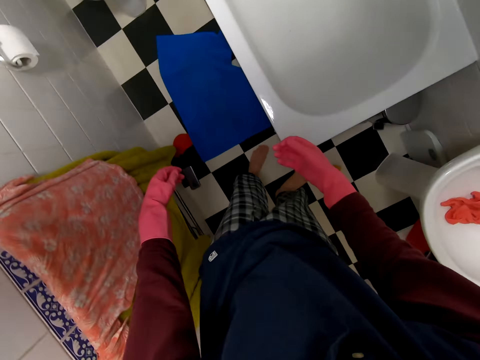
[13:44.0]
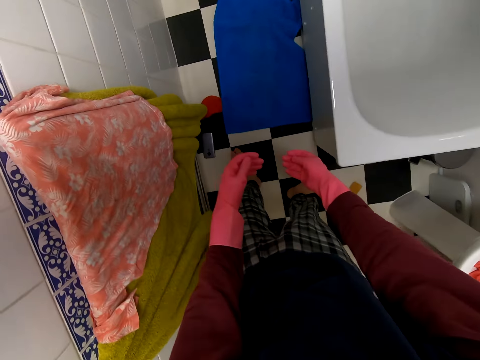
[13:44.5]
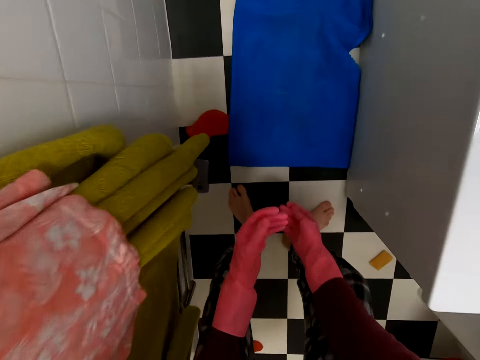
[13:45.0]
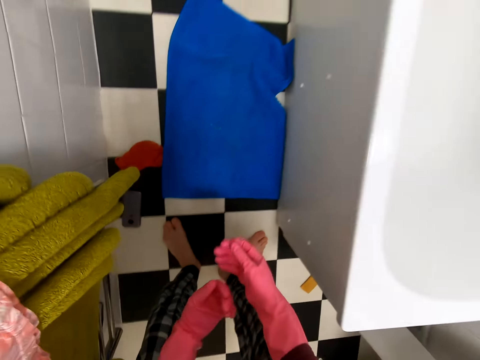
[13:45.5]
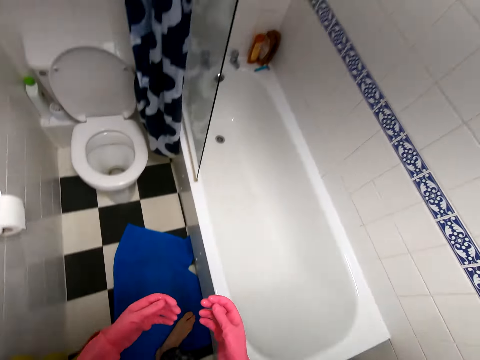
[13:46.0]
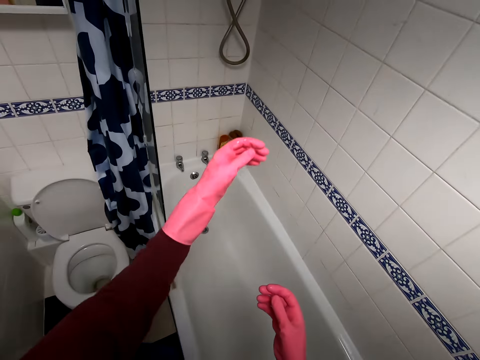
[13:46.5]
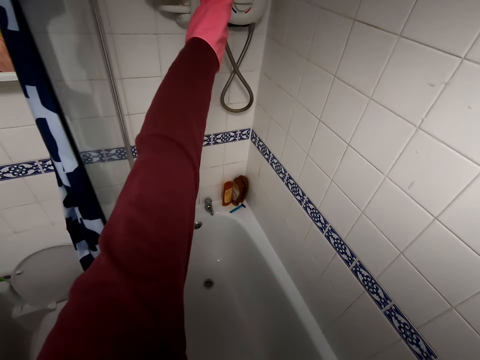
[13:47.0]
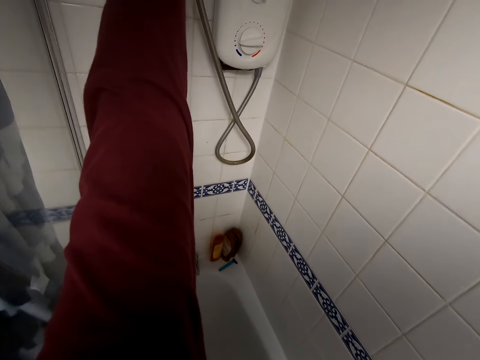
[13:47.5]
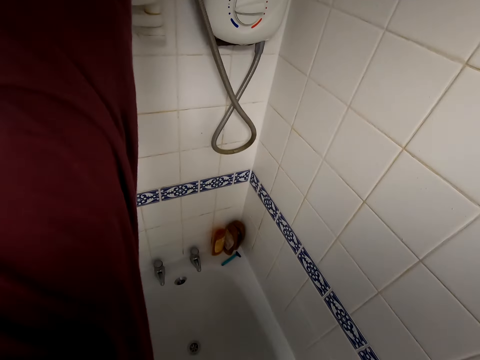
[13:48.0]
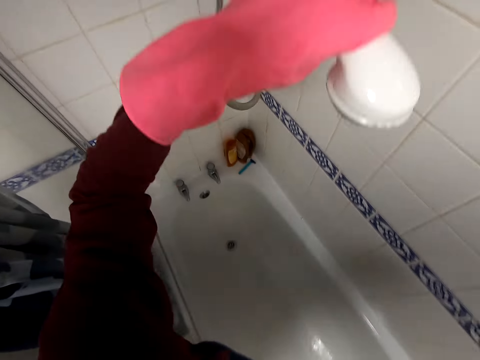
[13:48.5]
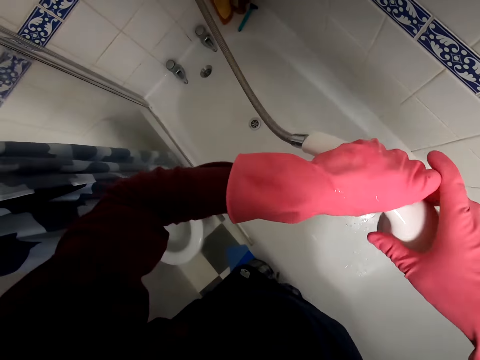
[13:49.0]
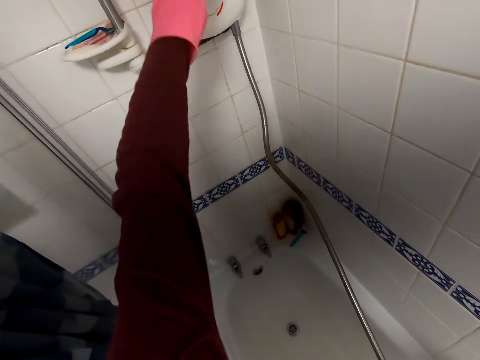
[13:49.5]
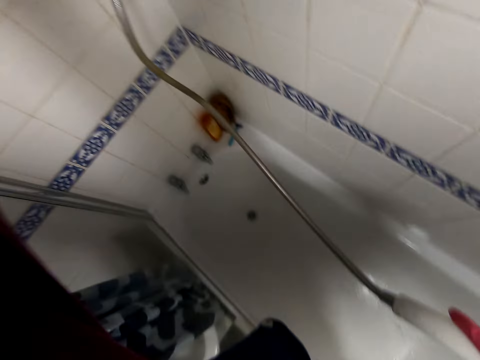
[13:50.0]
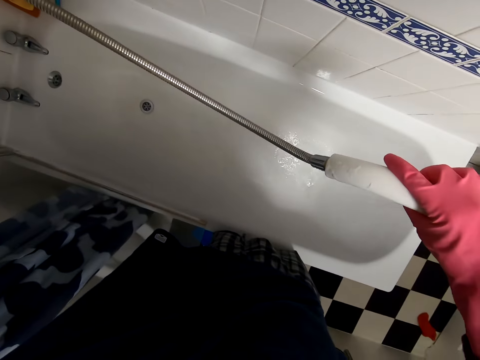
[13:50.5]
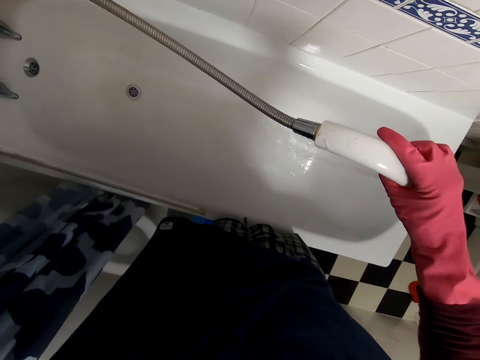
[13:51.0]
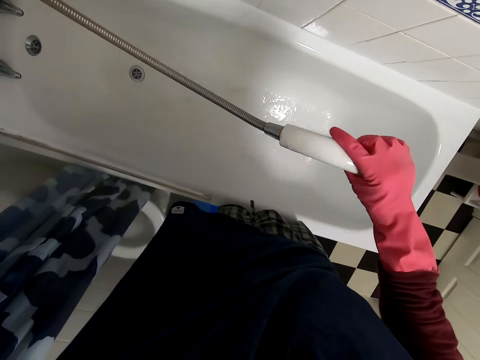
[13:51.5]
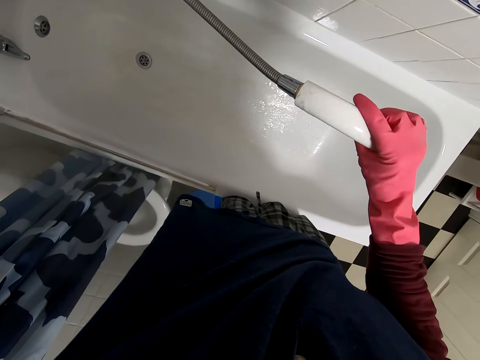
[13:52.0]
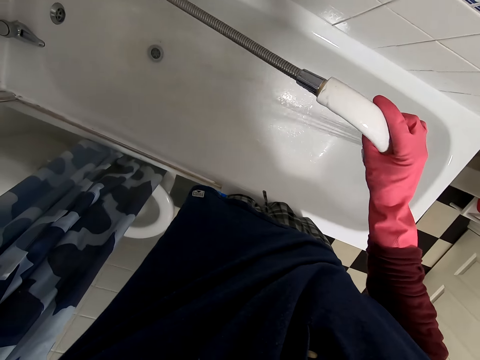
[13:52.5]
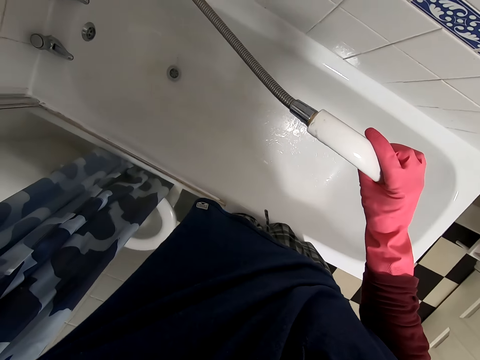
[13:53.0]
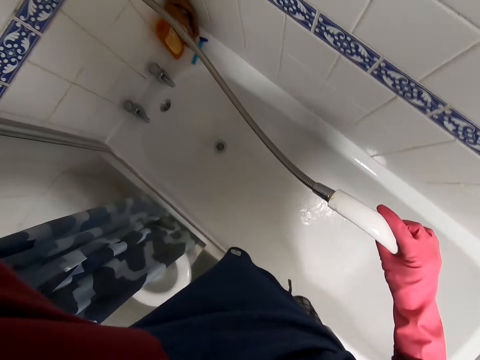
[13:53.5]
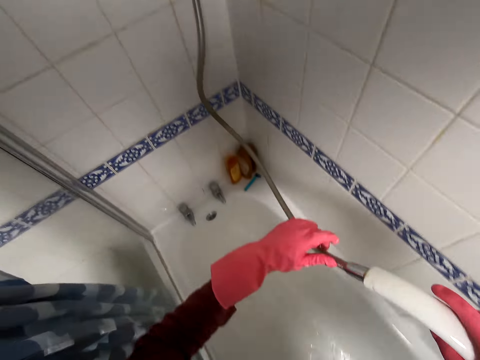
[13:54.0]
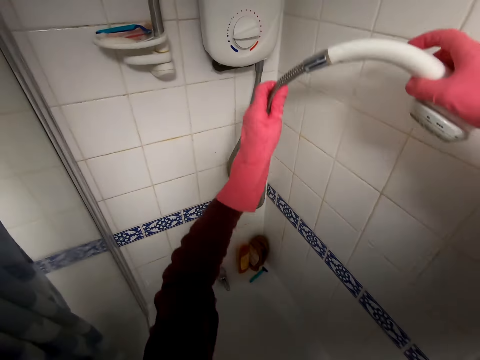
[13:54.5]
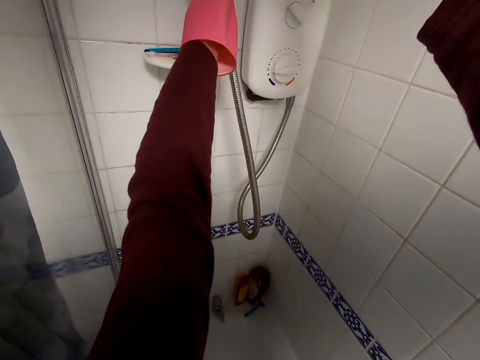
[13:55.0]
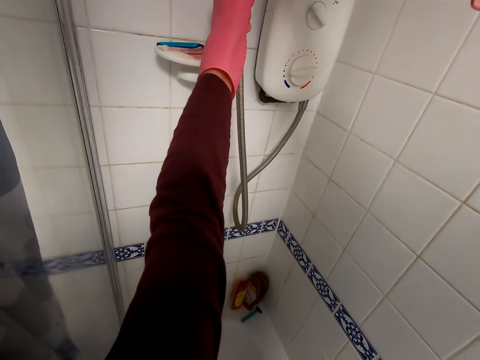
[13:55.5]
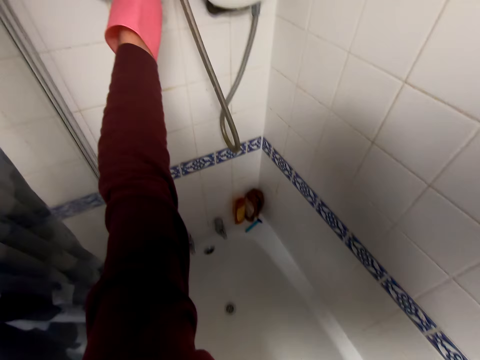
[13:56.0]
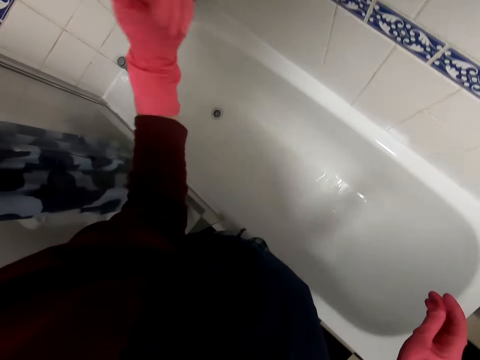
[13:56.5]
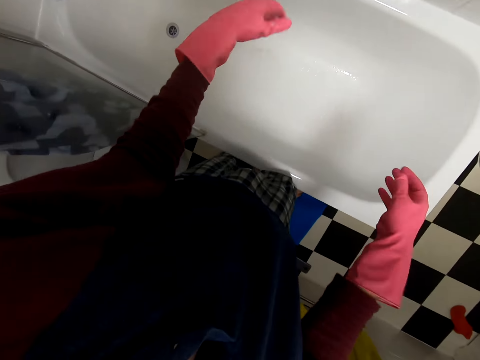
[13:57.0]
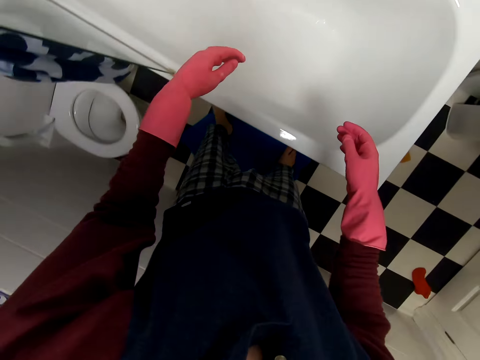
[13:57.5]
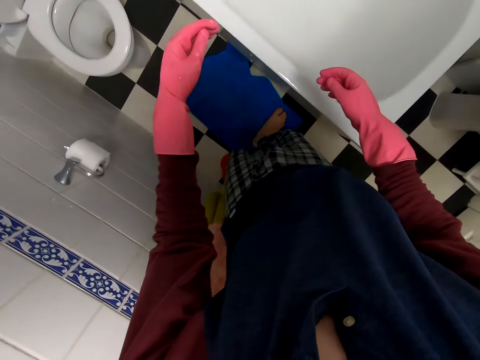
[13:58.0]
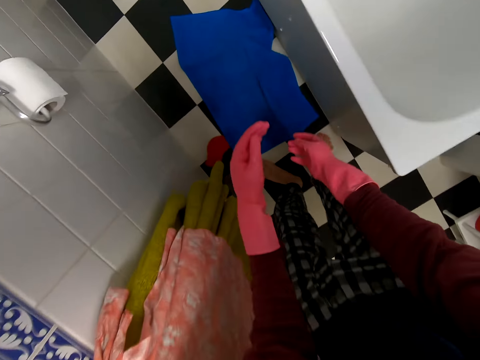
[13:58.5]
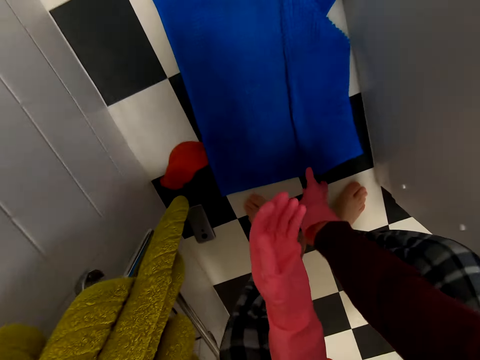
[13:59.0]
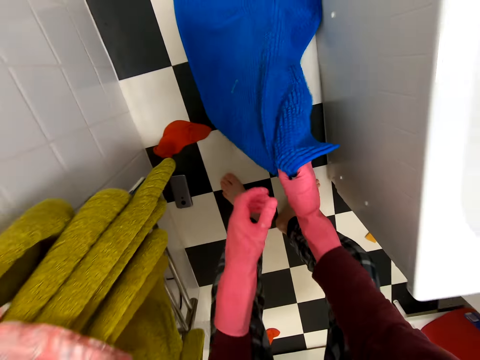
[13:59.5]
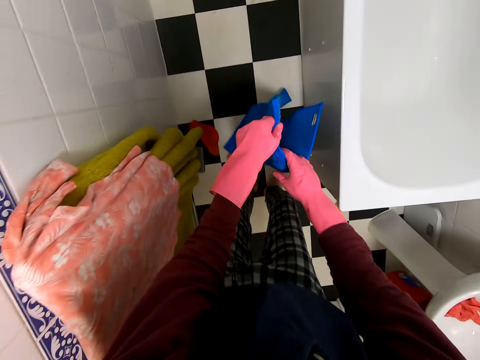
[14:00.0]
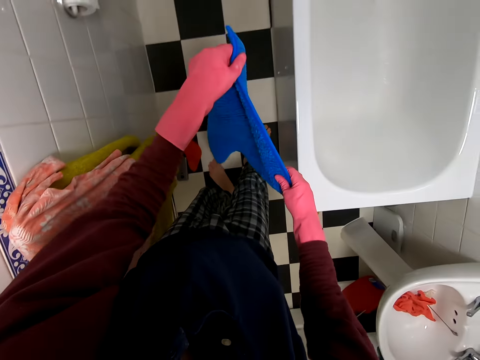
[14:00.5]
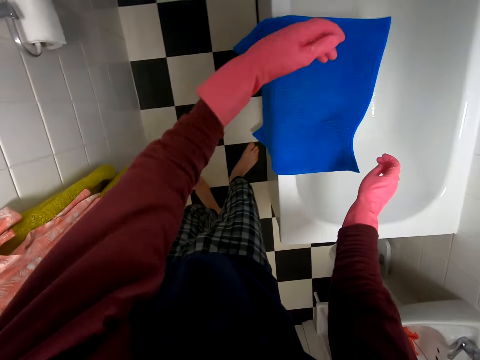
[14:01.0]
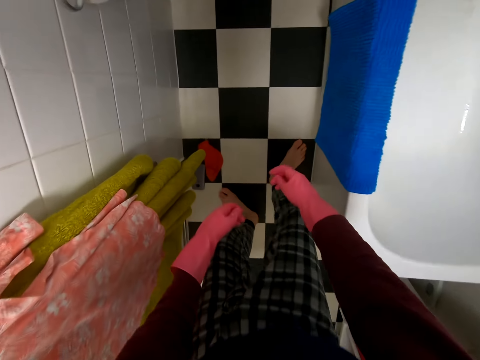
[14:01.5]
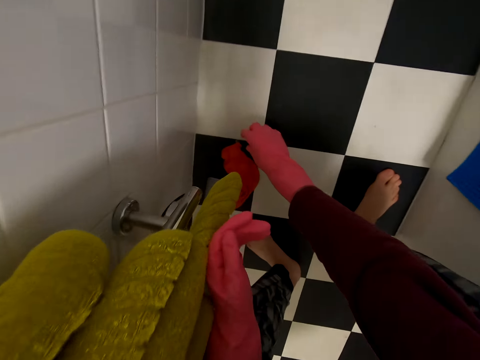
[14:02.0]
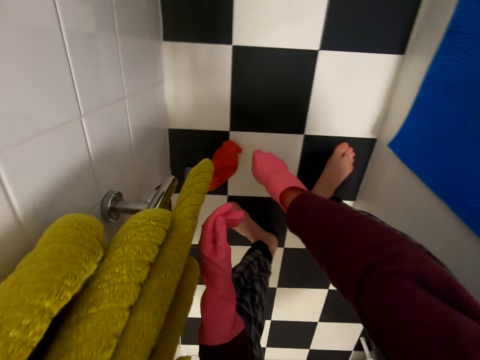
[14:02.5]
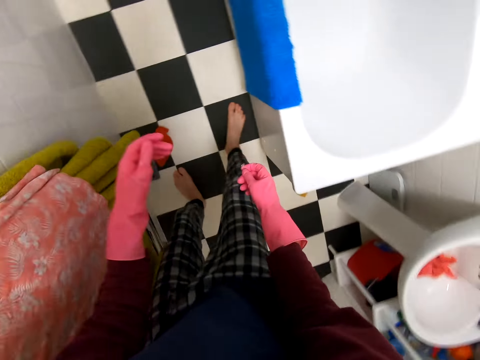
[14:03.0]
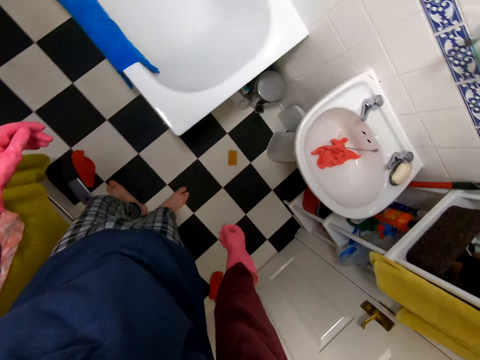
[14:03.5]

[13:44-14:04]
The camera wearer bends towards the floor. She stands up. She picks up the shower head. She places the shower head in her right hand. She turns on the shower. She rinses the bathtub. She returns the shower head back to its original position. She bends towards the floor. She picks up the bath mat. She throws the bath mat on the bathtub. She bends towards the floor. She moves the cloth. She stands up.

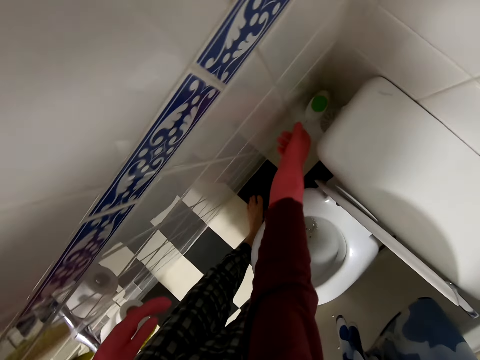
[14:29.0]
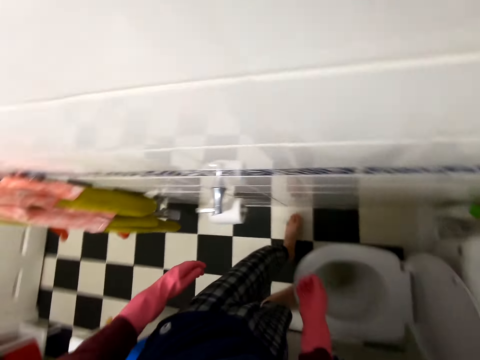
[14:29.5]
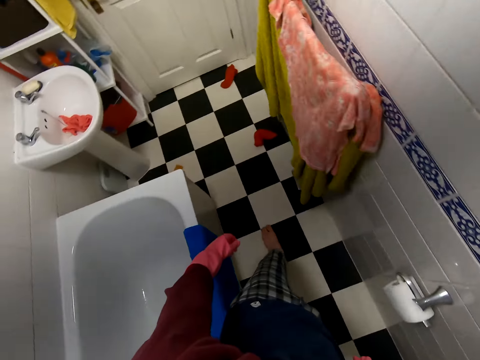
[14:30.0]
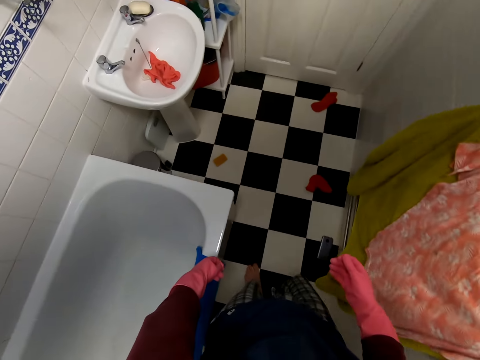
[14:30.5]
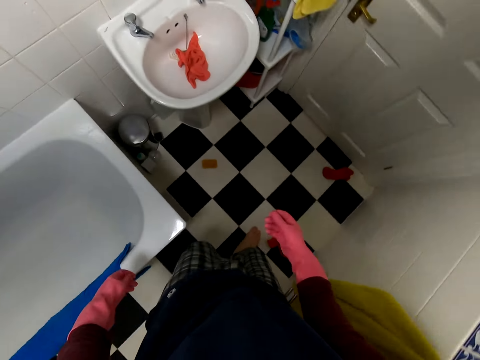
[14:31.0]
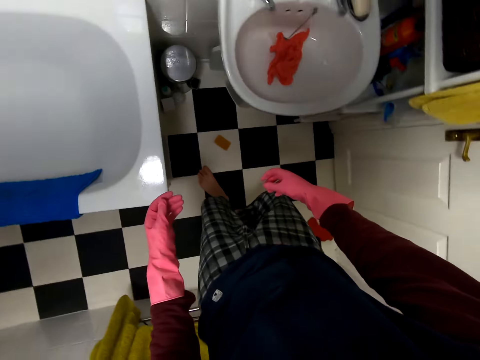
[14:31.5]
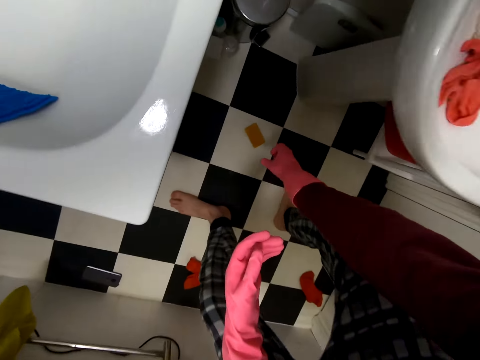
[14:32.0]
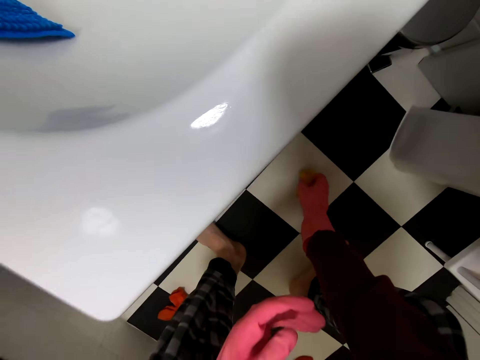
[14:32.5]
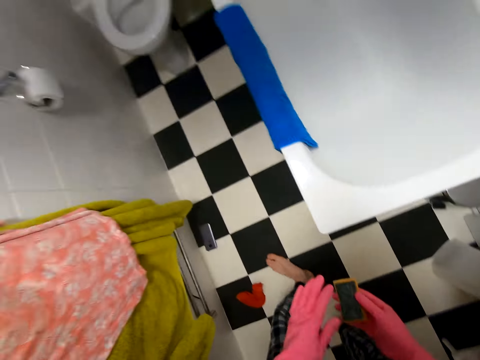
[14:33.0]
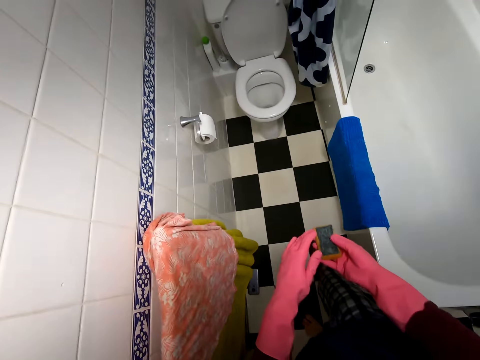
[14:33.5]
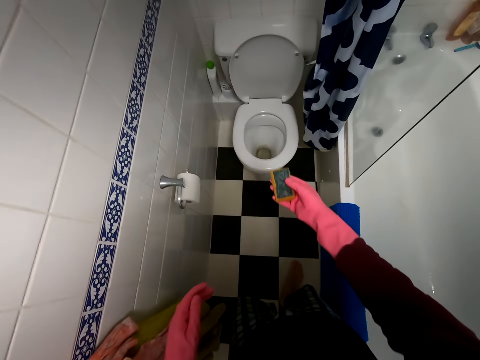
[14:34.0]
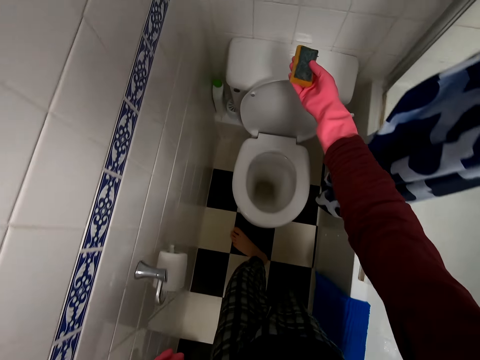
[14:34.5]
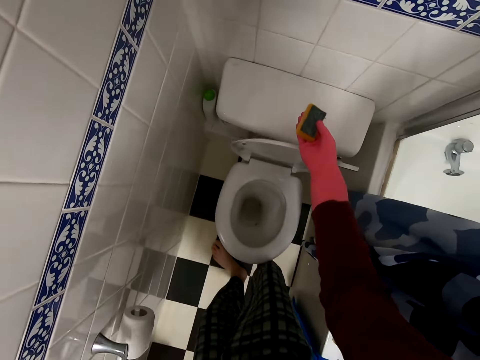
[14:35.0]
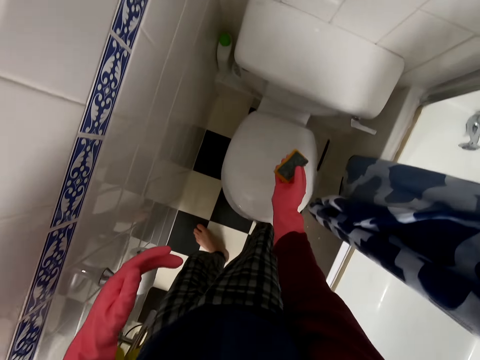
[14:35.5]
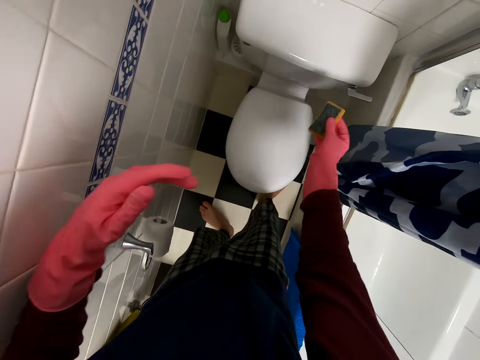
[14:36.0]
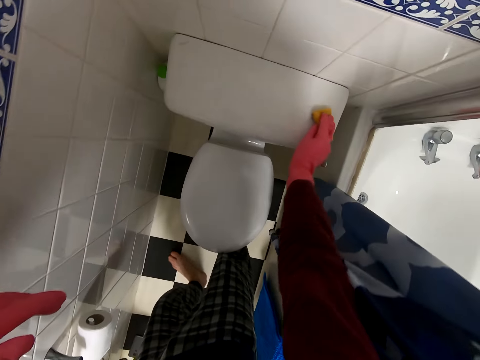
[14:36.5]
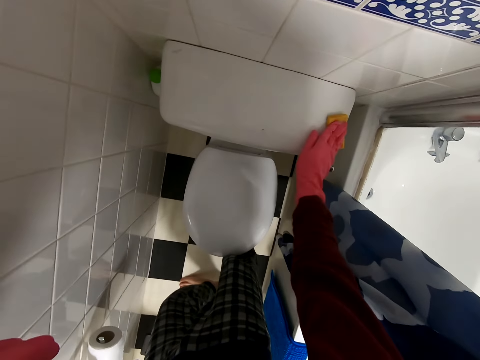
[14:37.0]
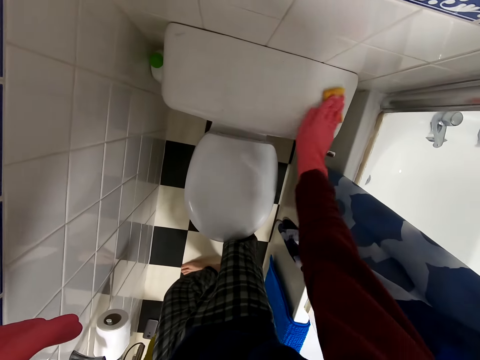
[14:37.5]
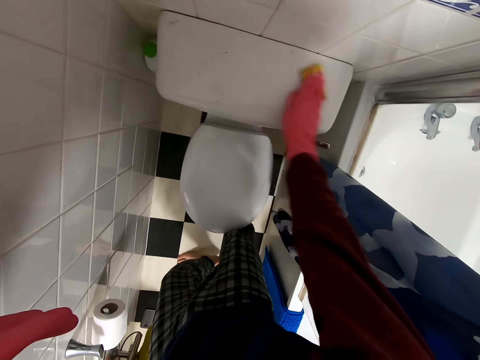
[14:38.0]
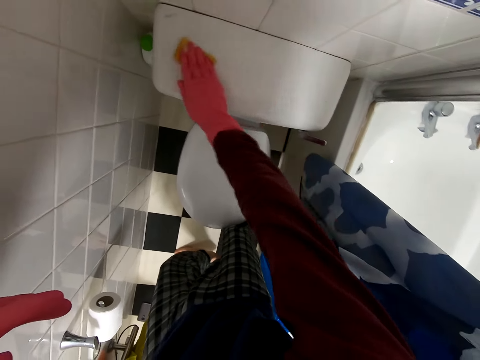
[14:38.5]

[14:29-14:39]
The camera wearer walks towards the sink. They bend towards the floor. They pick up the sponge. They stand up. They walk towards the toilet. They lower the toilet lid. They clean the cistern with the sponge.
